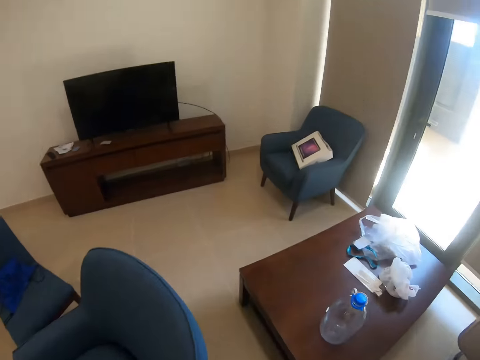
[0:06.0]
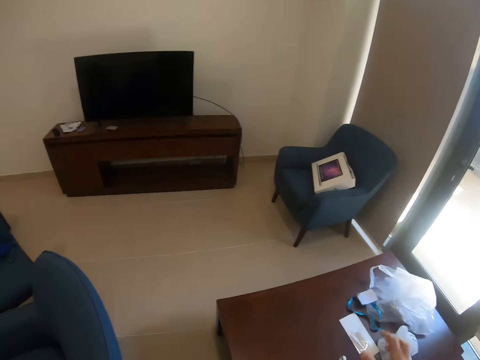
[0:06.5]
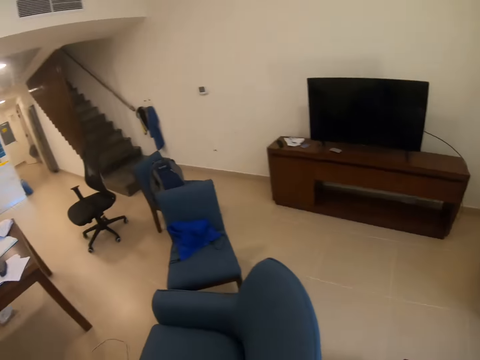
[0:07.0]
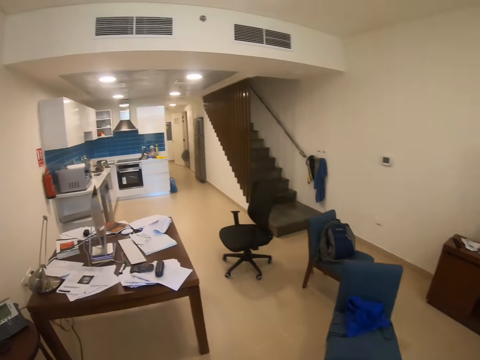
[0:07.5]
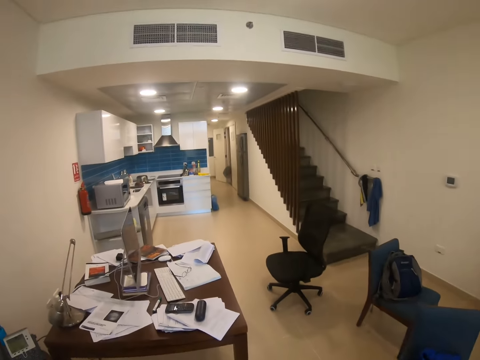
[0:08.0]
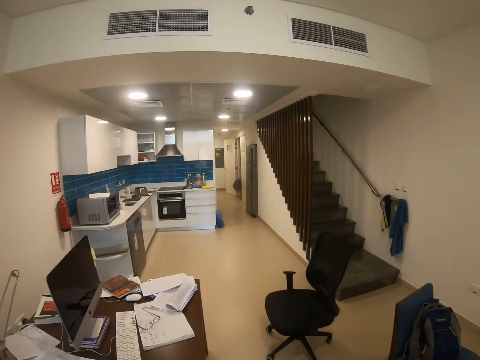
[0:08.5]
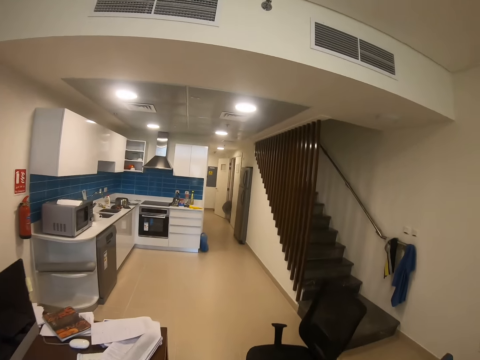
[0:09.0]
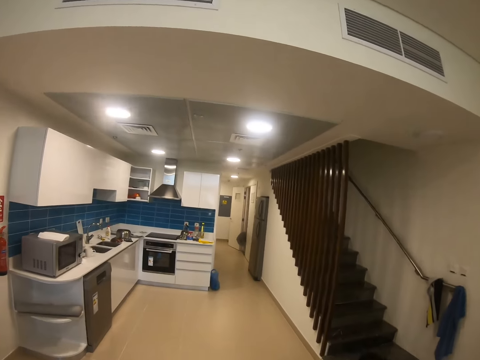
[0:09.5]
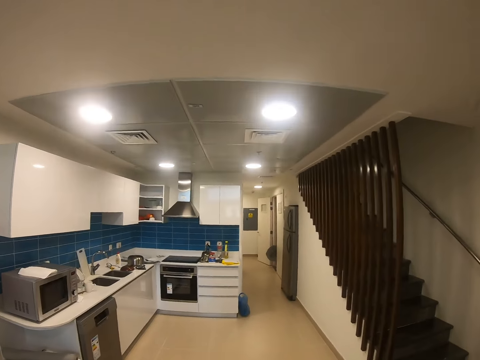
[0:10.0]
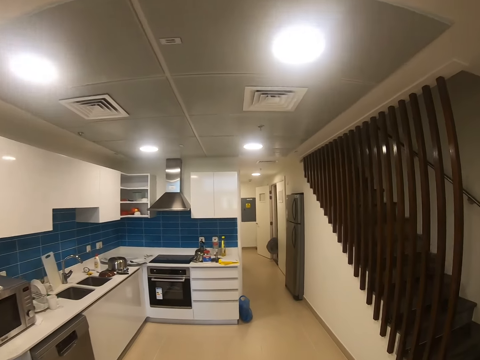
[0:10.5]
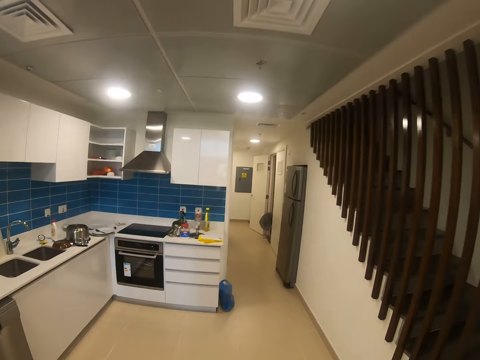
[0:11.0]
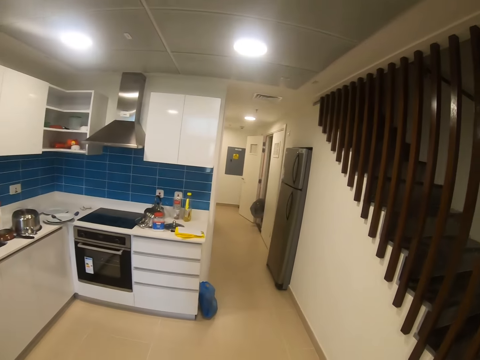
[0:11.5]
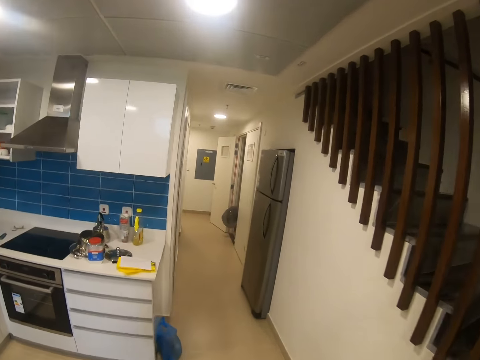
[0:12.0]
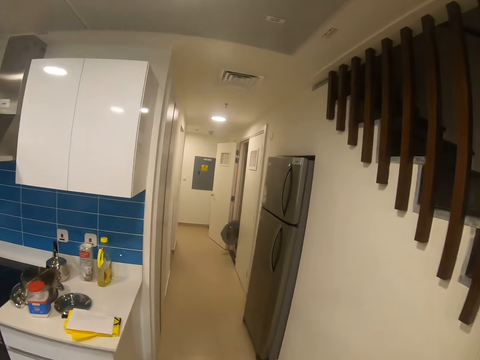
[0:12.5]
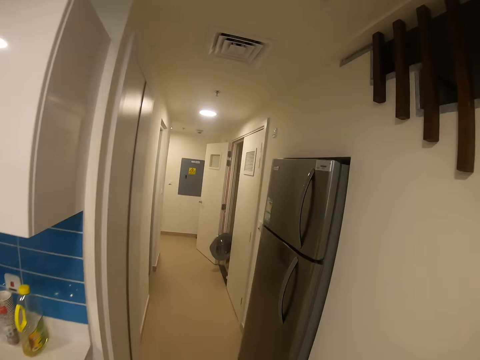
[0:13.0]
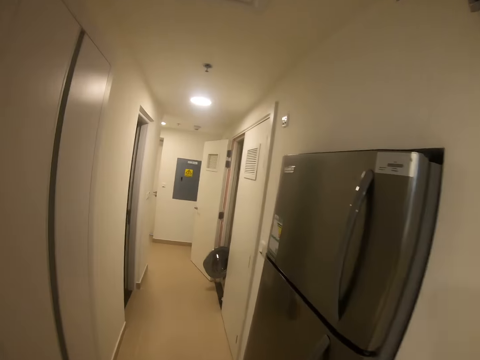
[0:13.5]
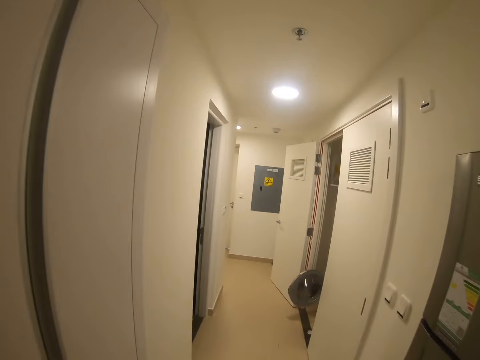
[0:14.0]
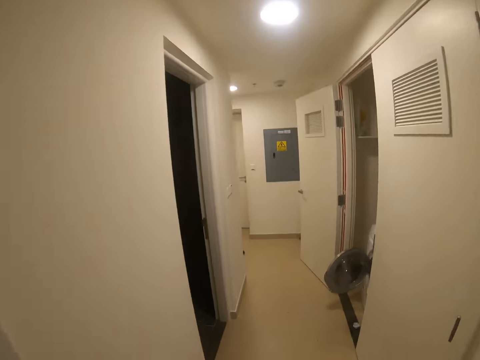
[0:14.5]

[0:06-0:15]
The camera wearer walks around the house. They move hands. They walk around.

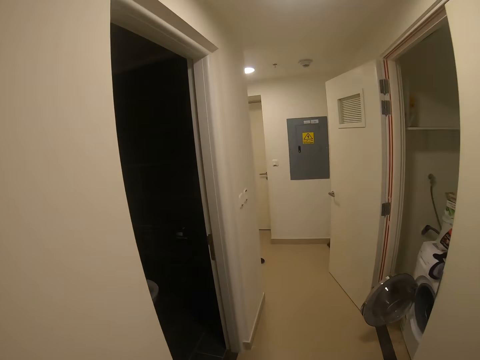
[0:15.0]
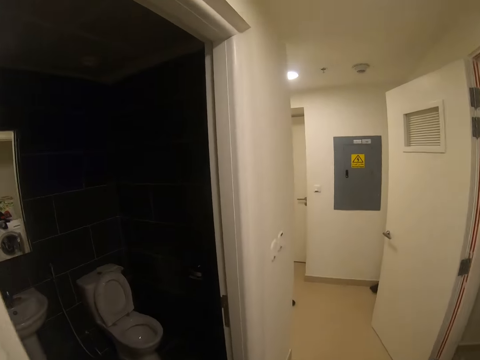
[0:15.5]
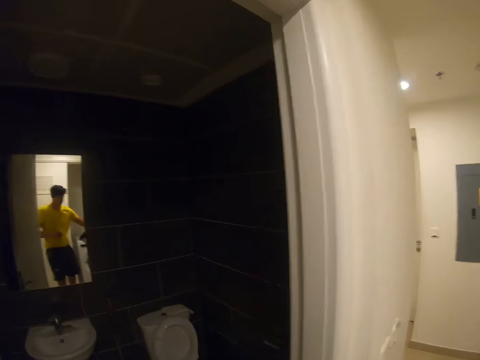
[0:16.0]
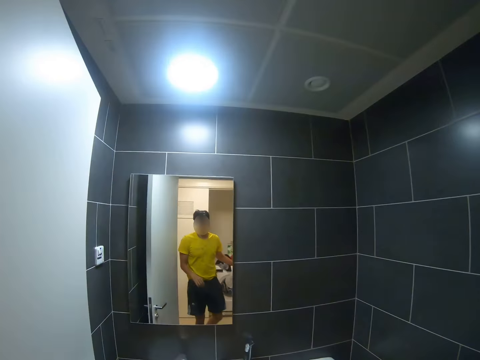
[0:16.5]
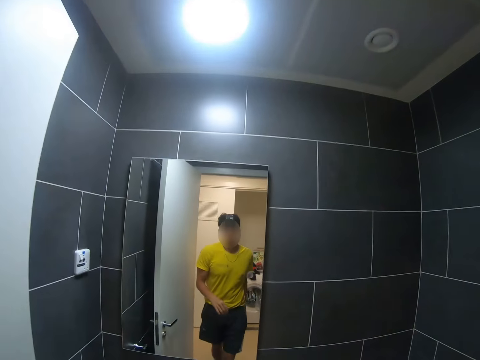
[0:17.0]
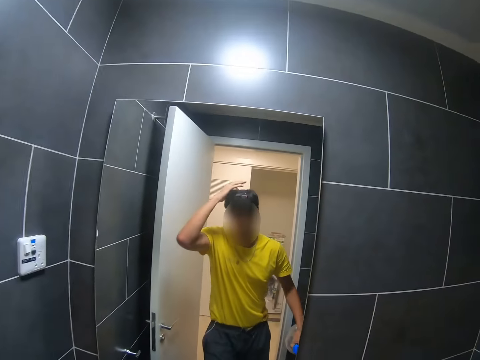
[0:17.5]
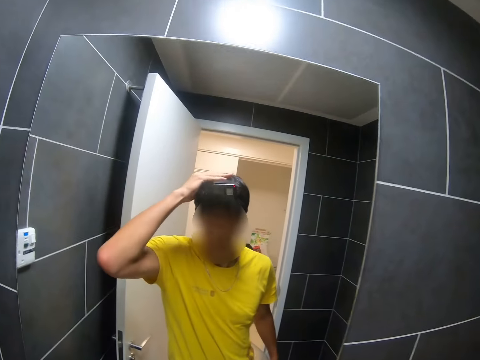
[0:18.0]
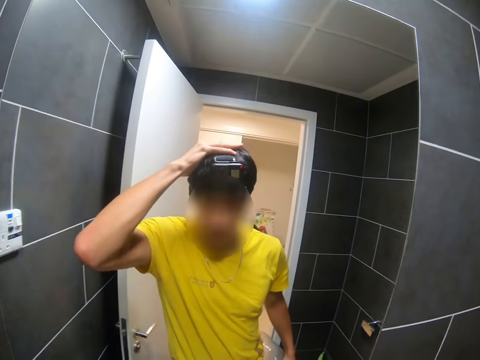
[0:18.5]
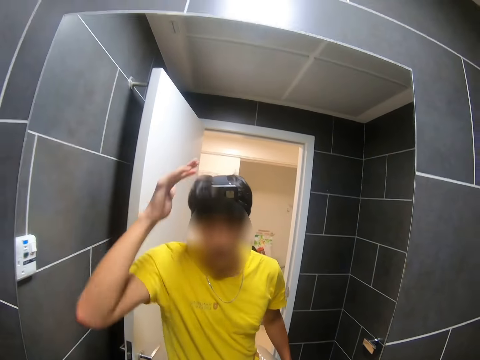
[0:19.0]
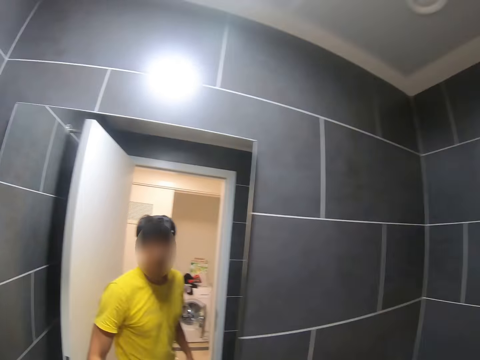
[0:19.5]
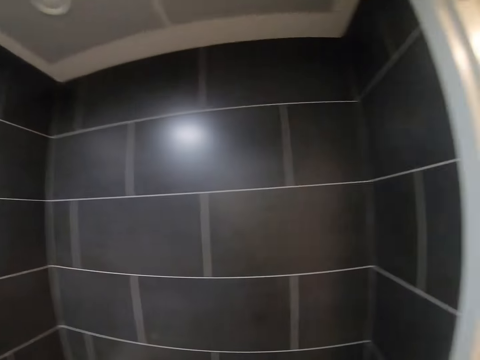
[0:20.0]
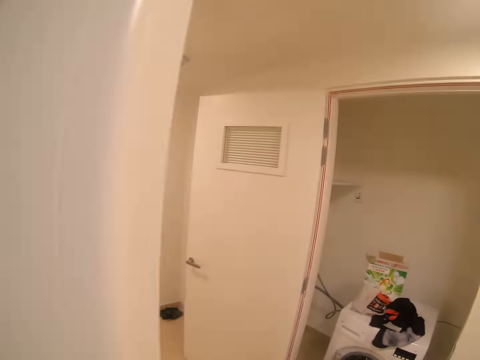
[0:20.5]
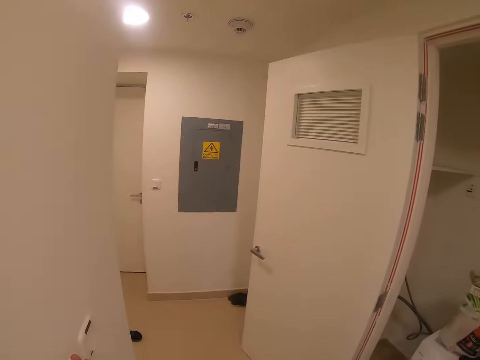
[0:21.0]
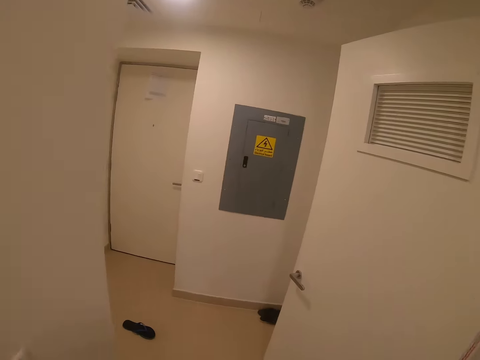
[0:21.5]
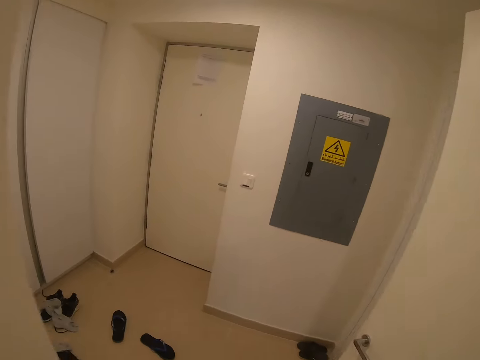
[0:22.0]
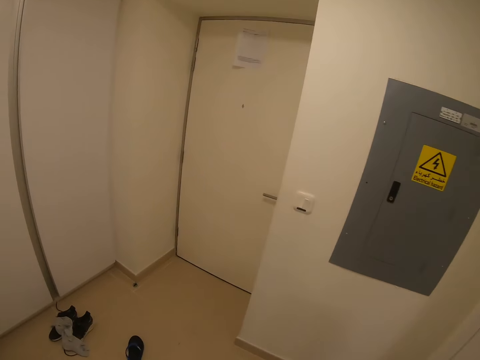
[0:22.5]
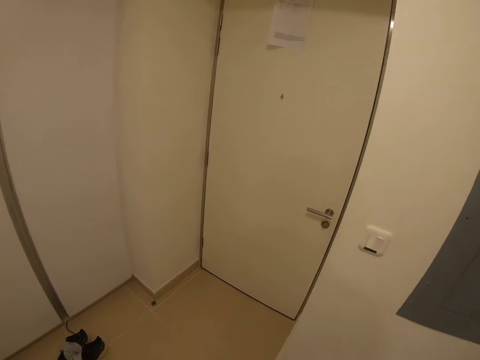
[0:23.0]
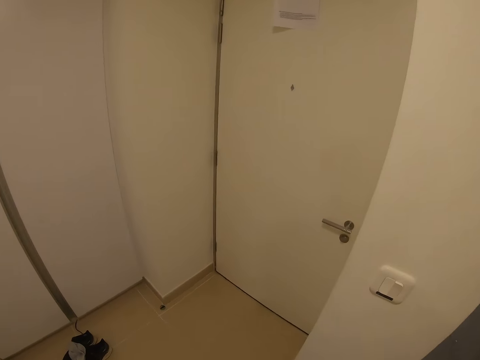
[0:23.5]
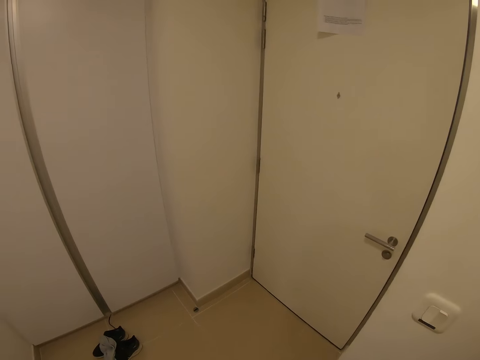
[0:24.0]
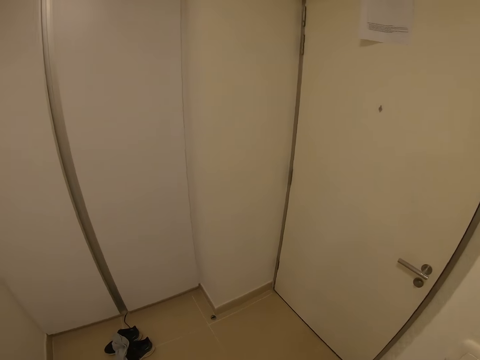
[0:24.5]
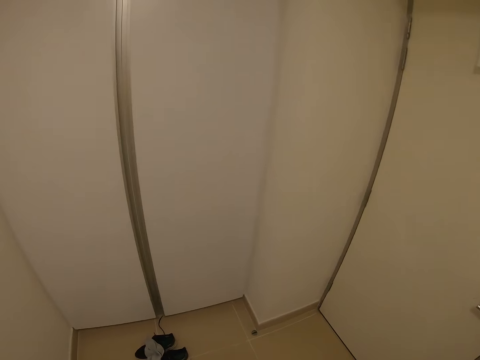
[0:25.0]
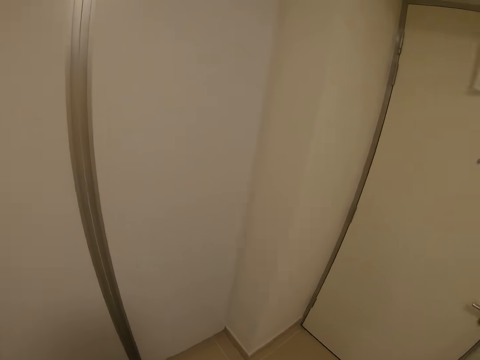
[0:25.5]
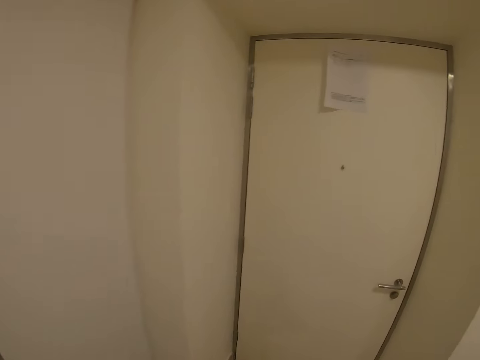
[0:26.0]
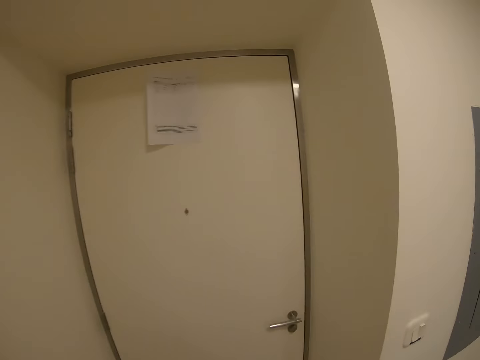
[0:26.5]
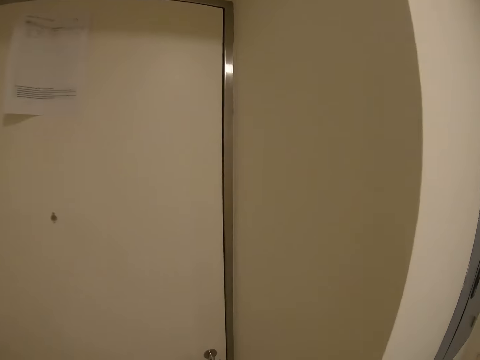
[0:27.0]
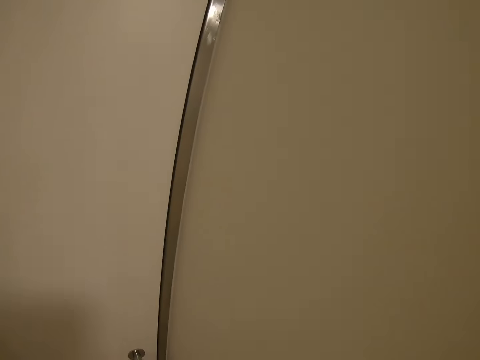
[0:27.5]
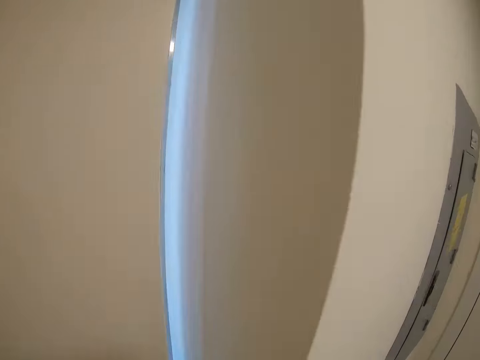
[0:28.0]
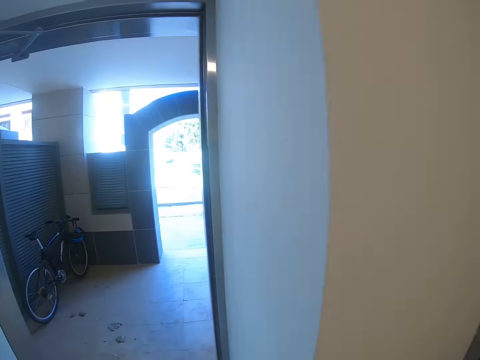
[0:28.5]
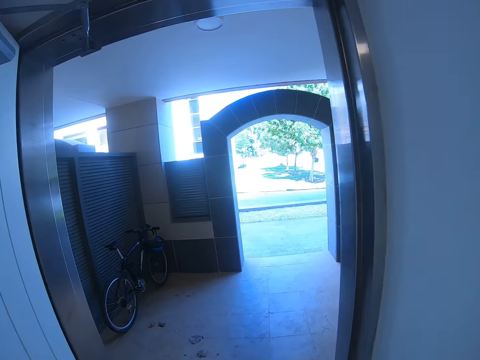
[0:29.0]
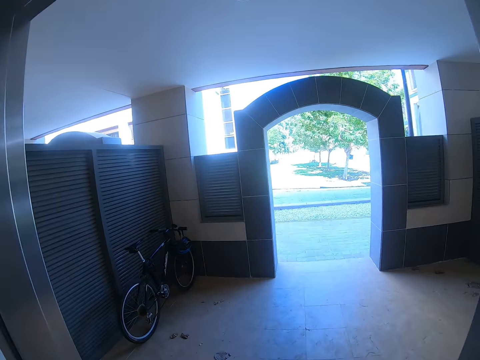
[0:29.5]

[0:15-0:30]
The camera wearer turns on the light. He looks at himself in the mirror. He raises the hand. He touches his hair. He looks at himself in the mirror. He looks around the house. He lowers the hand. He walks around the house. He looks around. He opens the door. He walks around the house.

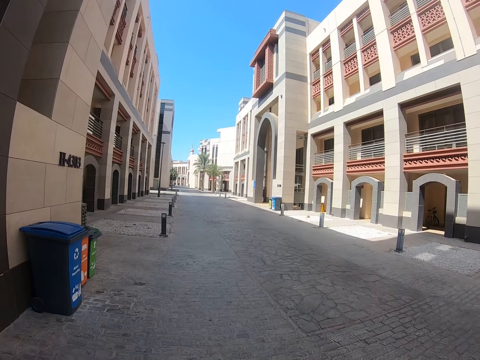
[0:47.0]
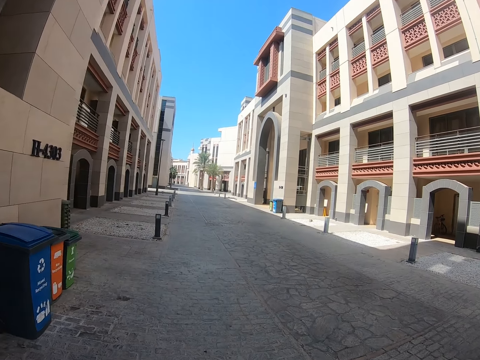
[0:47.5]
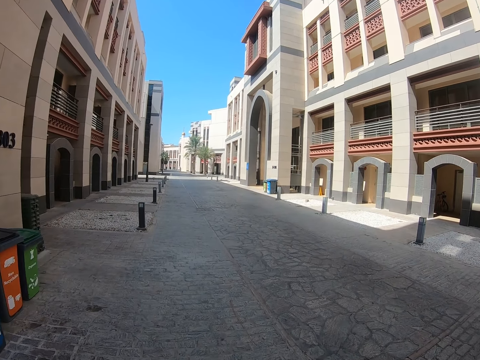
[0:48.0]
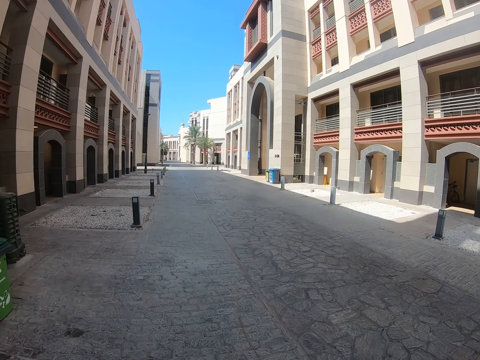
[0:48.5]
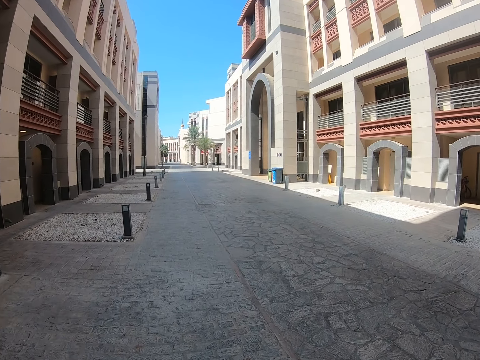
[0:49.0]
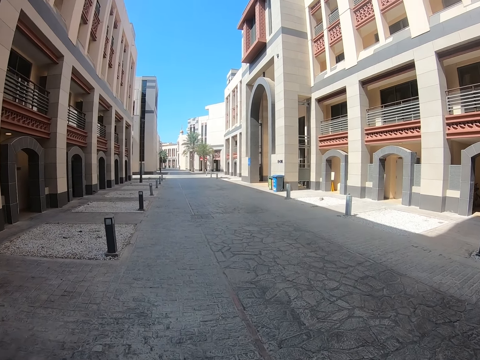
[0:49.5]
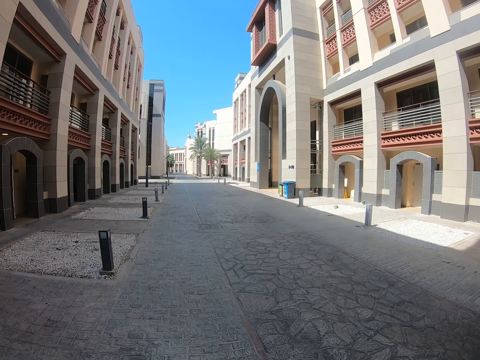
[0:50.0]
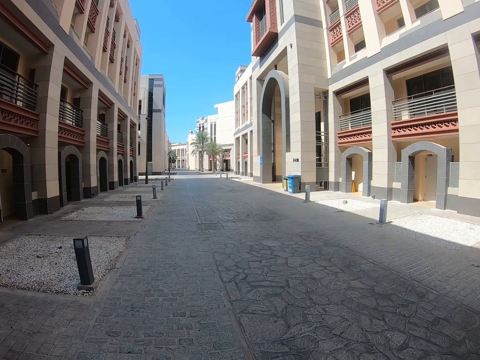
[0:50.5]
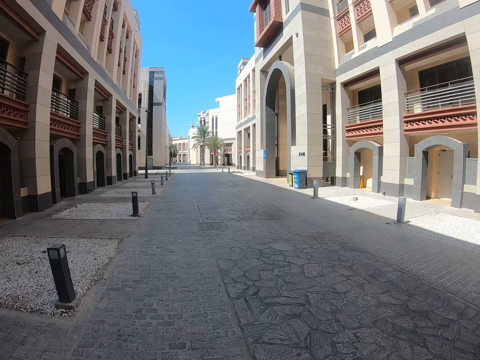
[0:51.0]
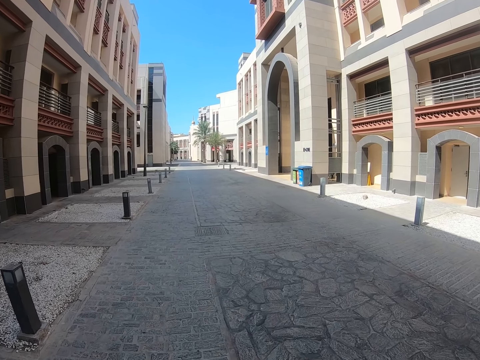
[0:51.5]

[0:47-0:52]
The camera wearer walks on the road.
